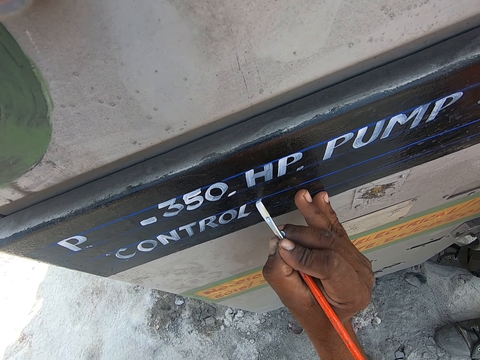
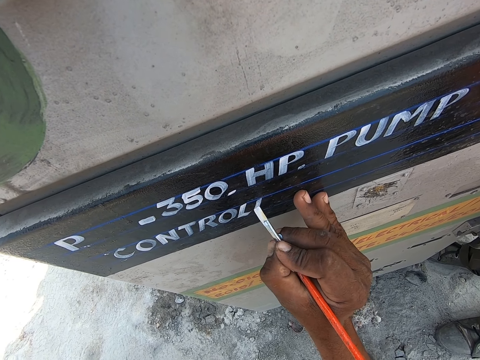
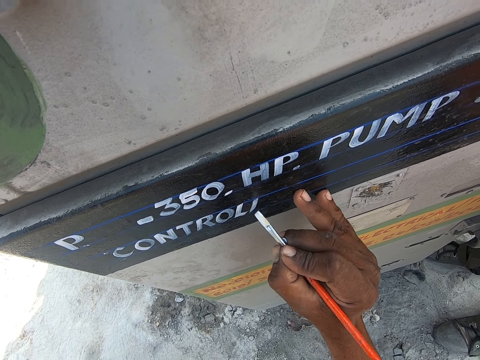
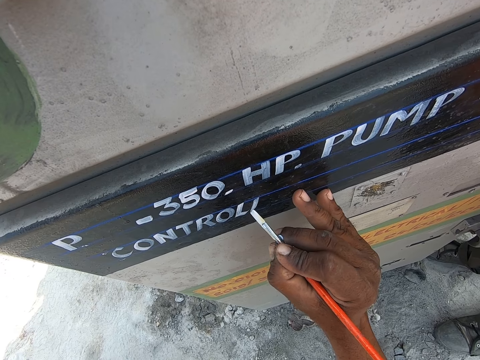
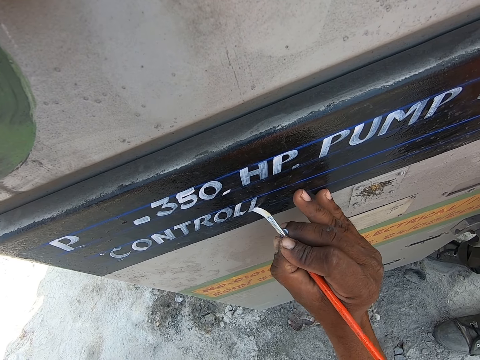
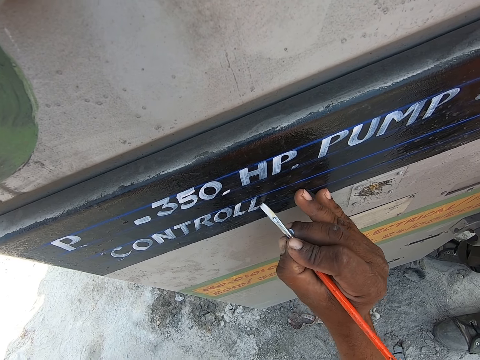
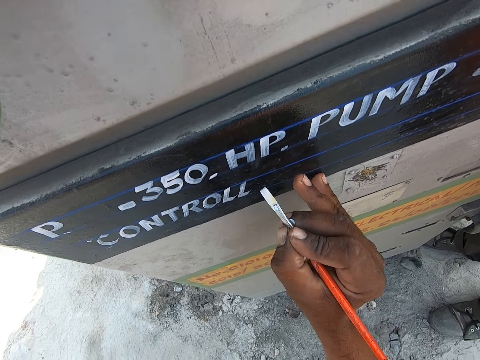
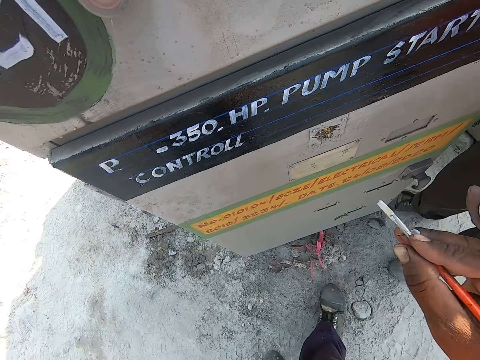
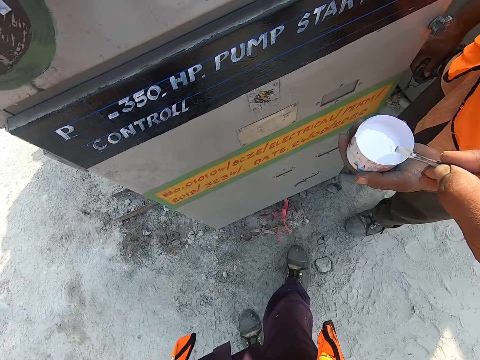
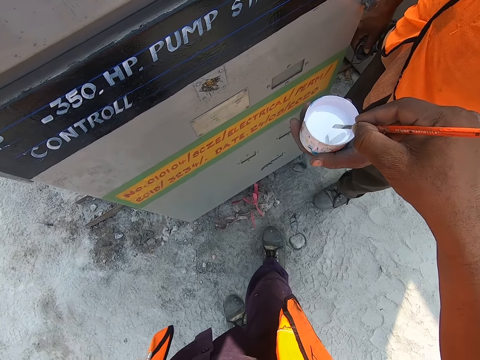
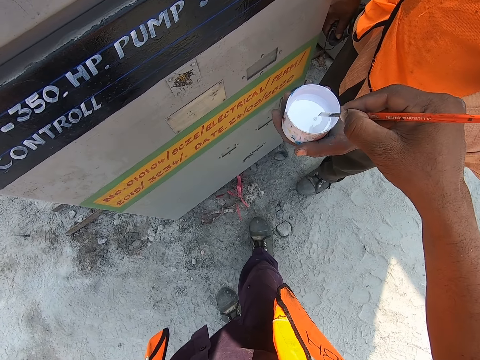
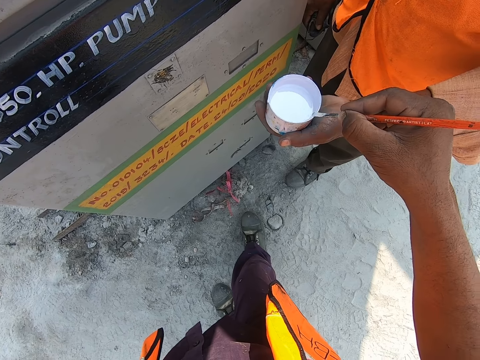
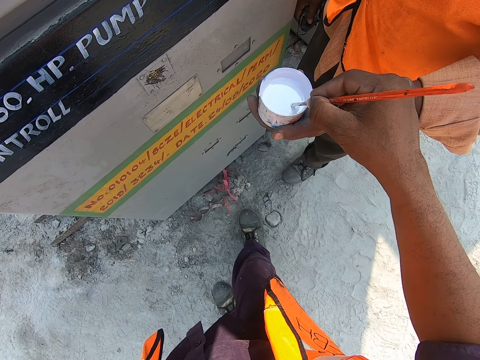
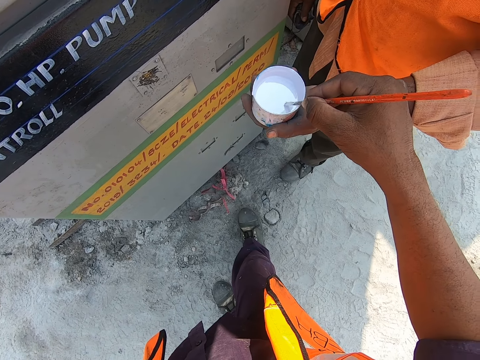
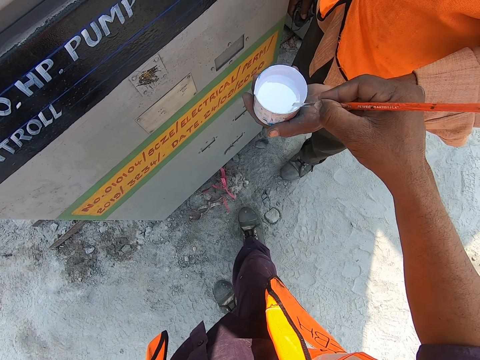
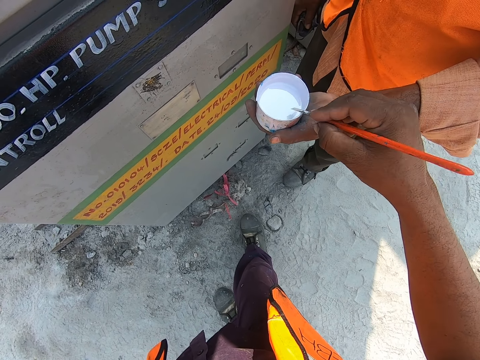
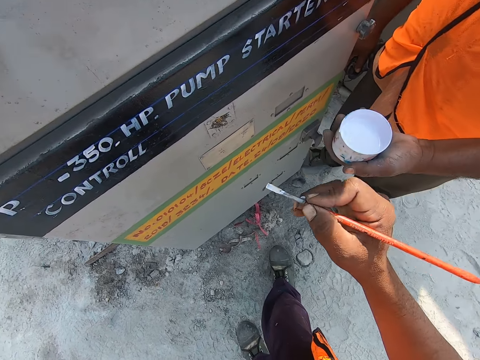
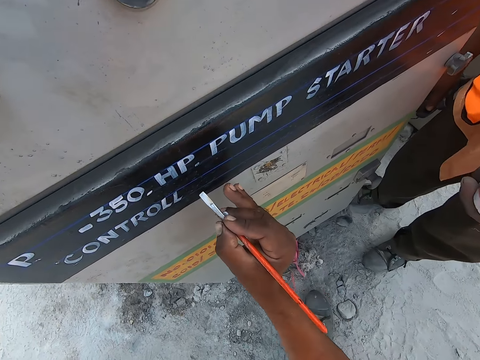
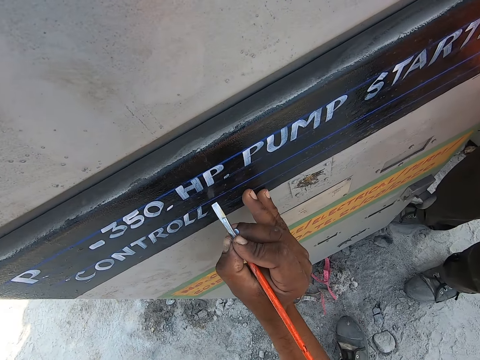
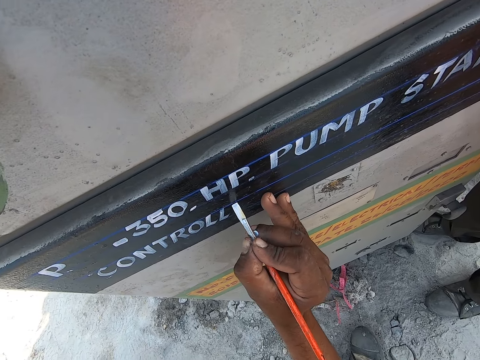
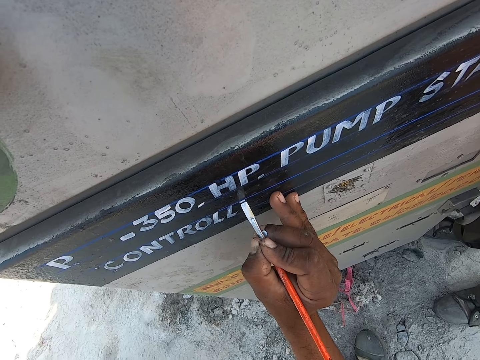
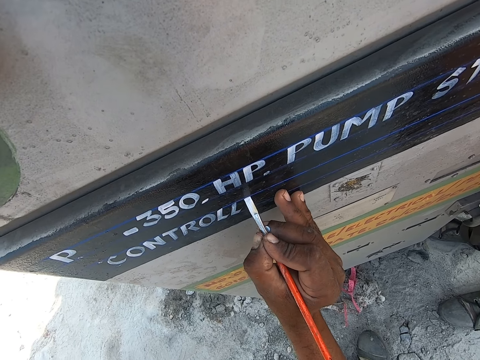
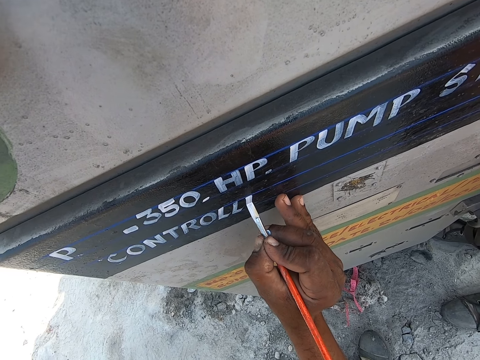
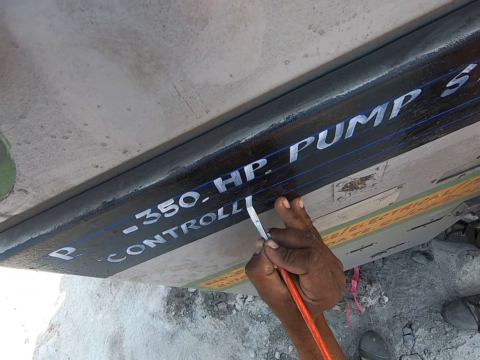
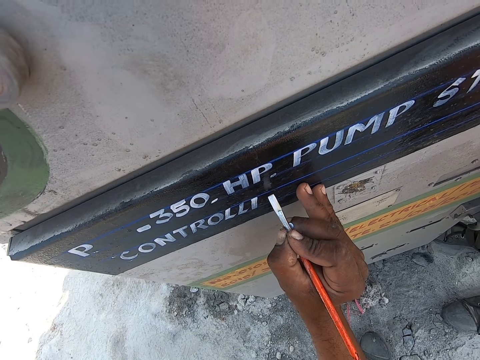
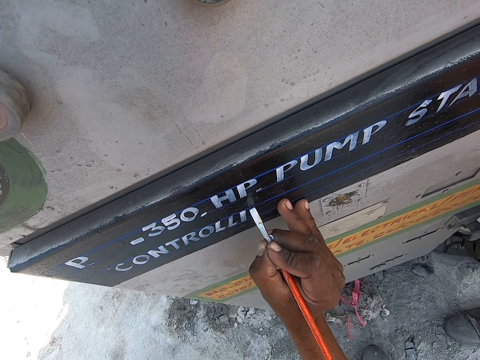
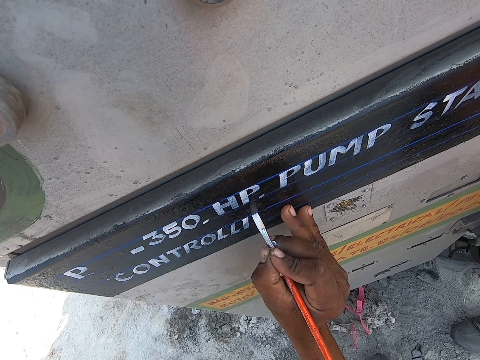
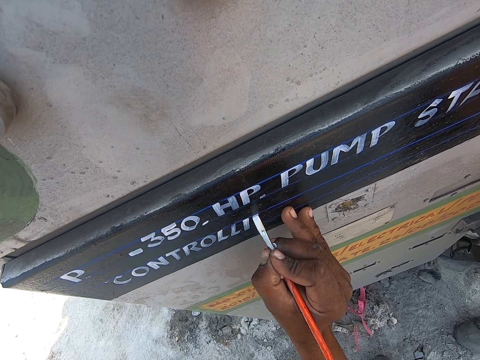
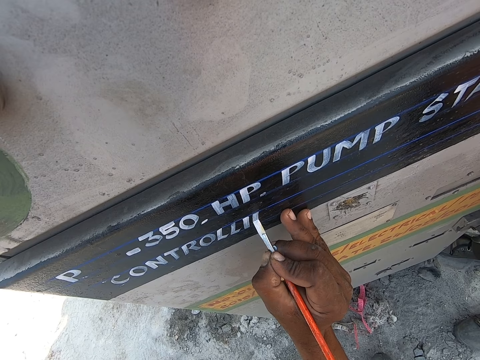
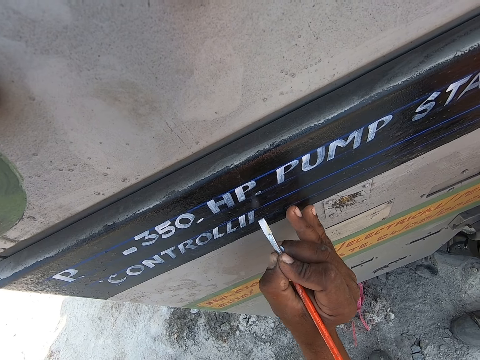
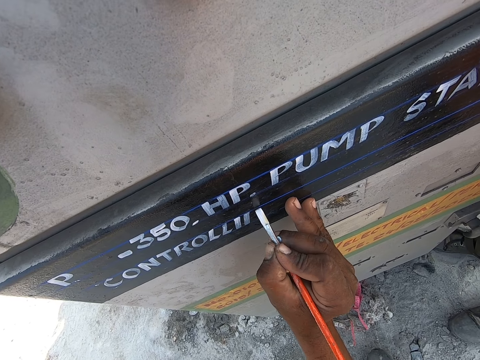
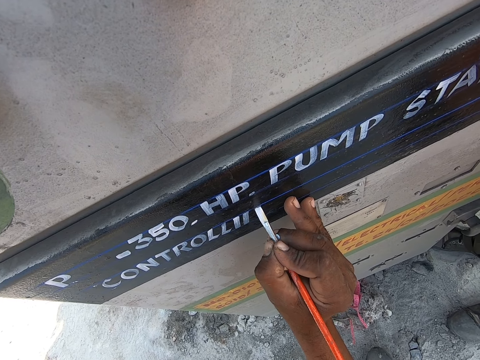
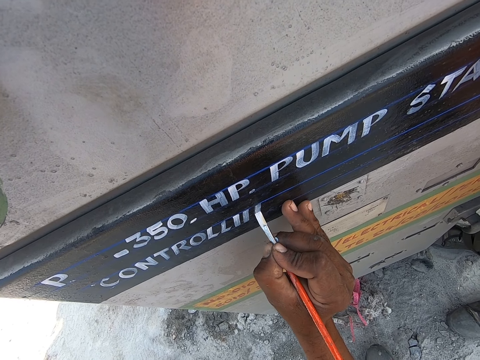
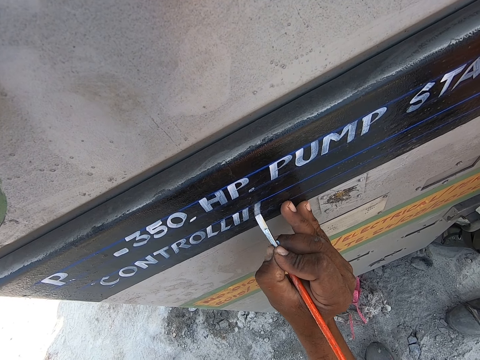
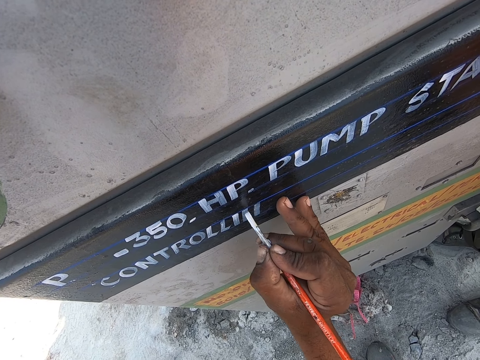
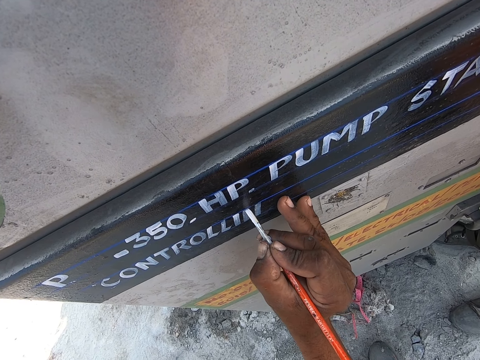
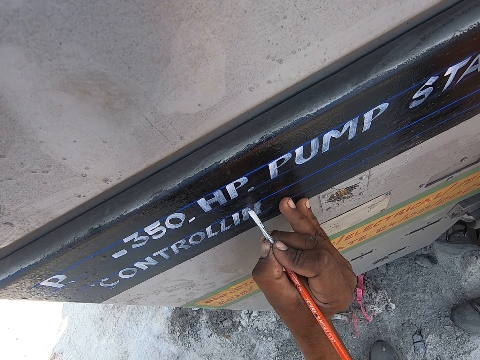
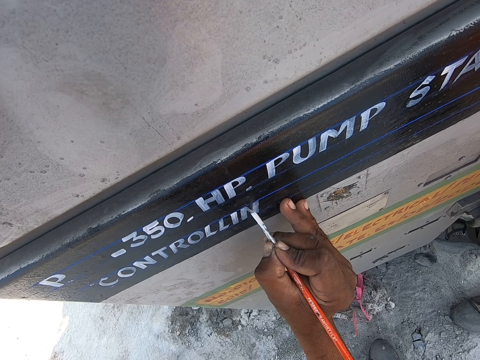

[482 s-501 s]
The camera wearer dips a brush in the paint on the container with the right hand. They write on the metal with a paint brush. They draw on the wall using a paint brush.

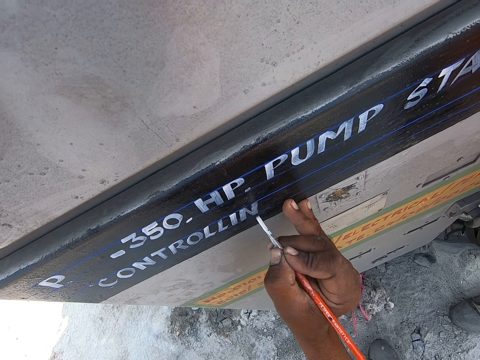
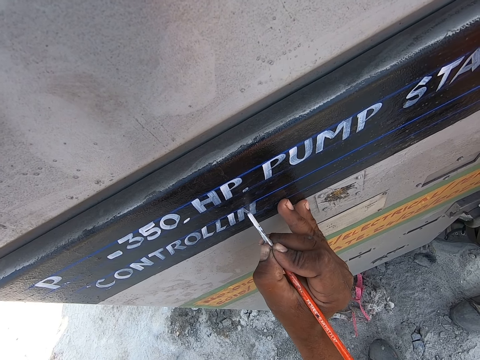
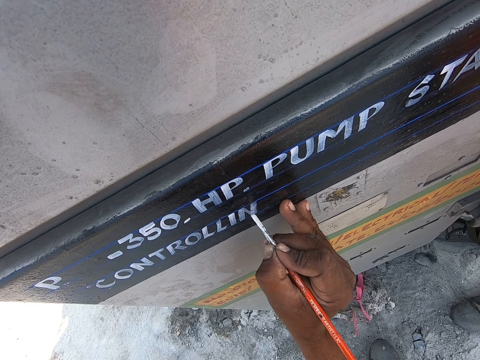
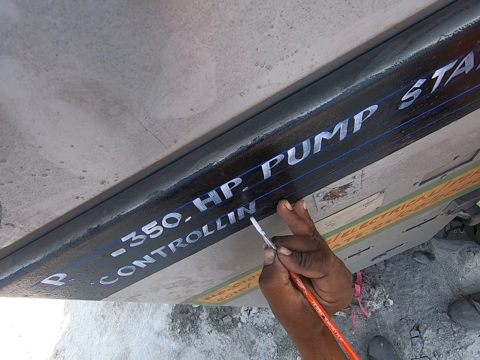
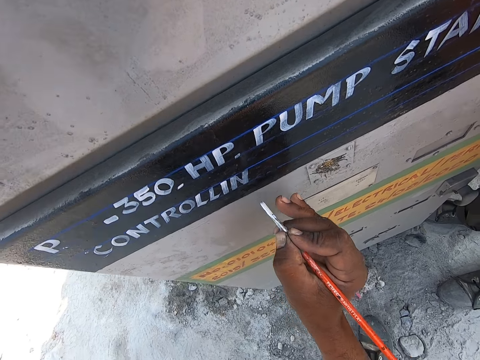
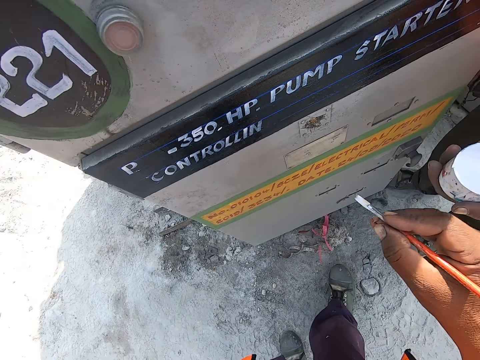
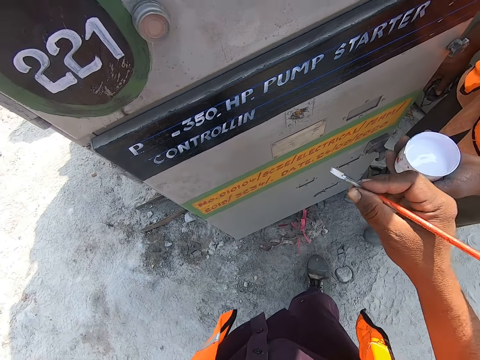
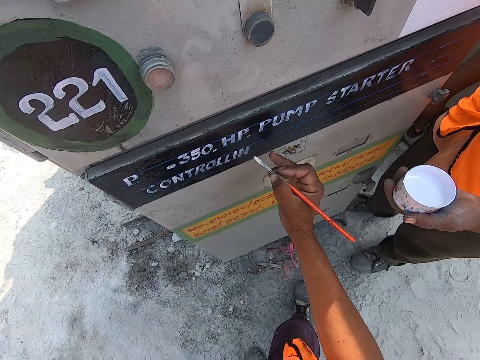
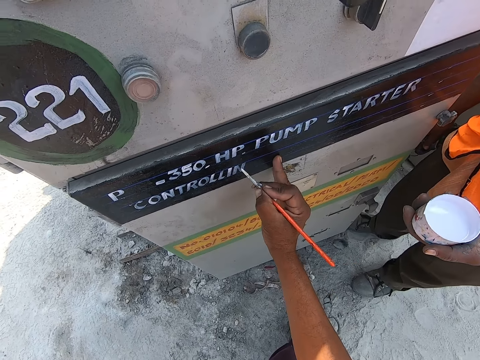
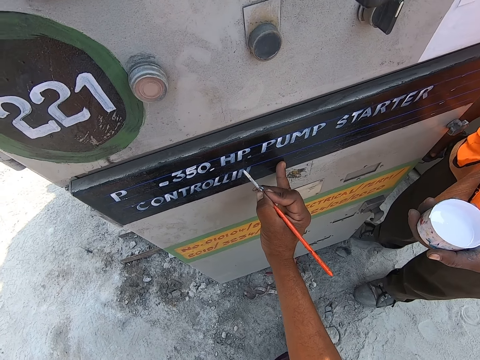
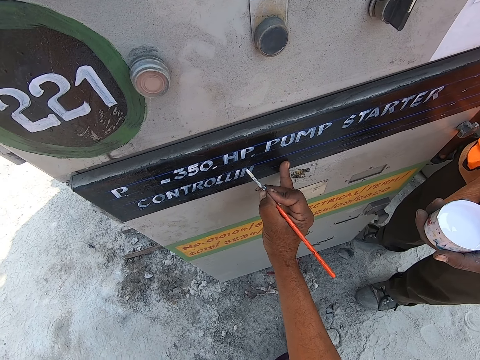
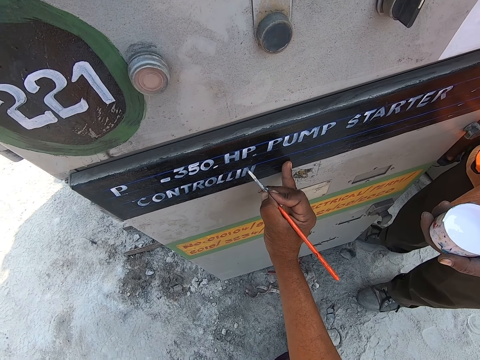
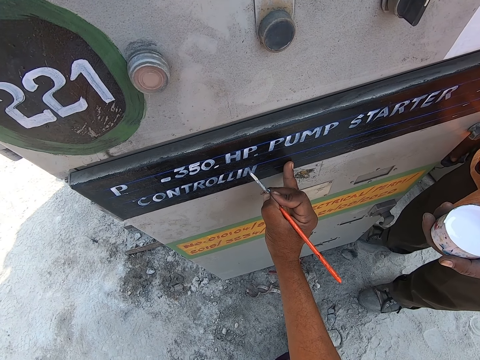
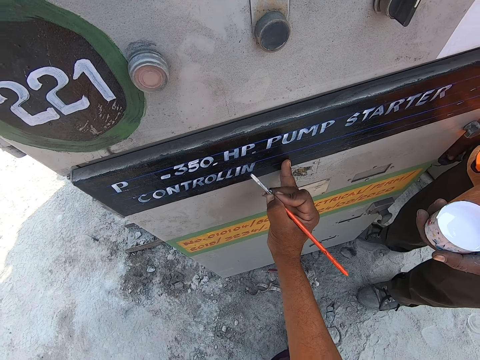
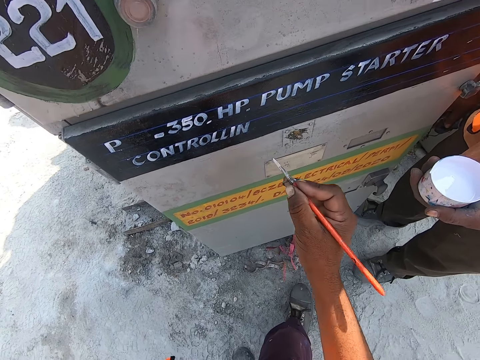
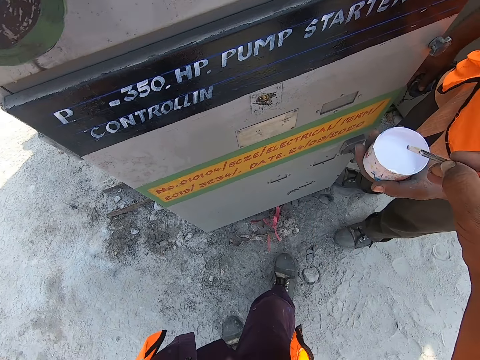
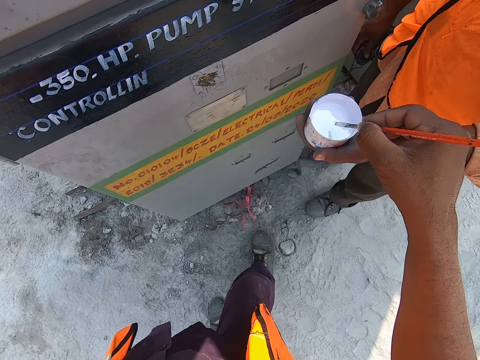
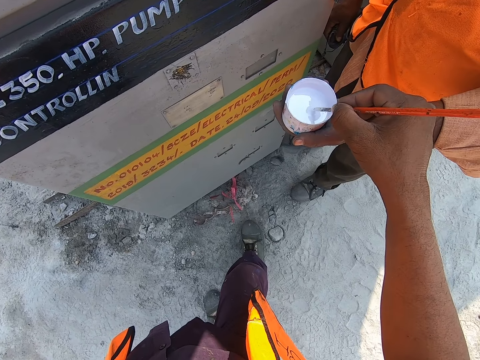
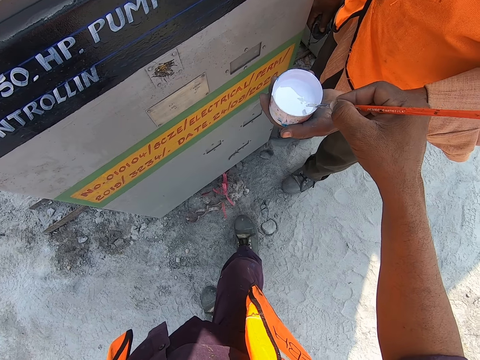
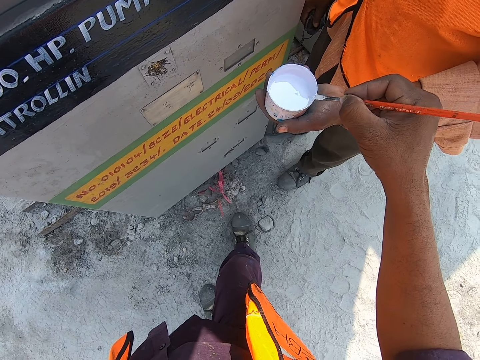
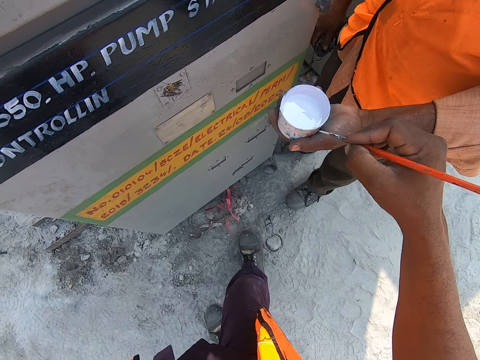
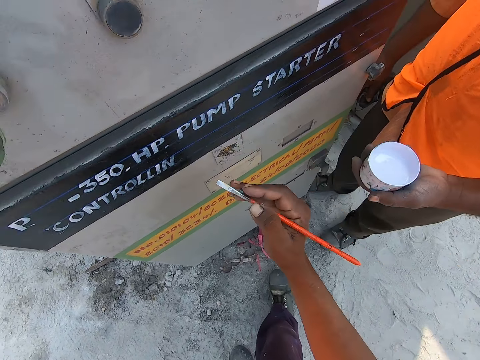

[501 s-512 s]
The camera wearer dips the brush in the paint on the container with the right hand.
